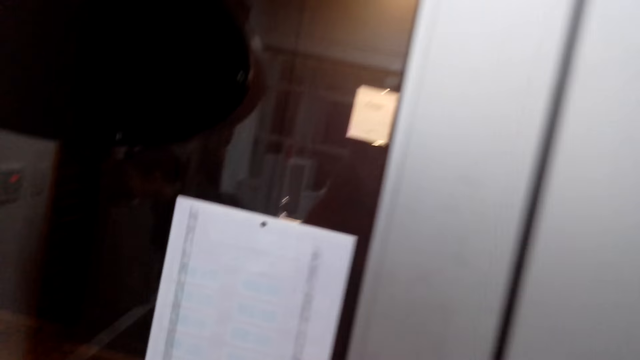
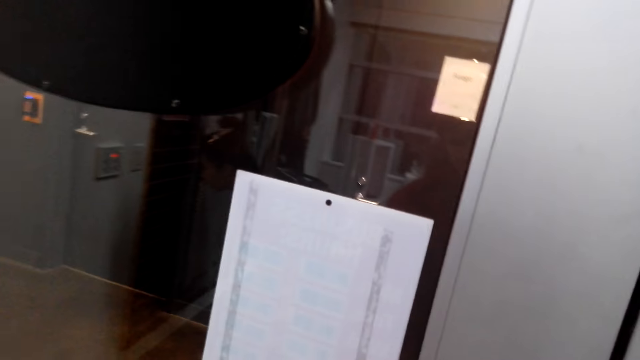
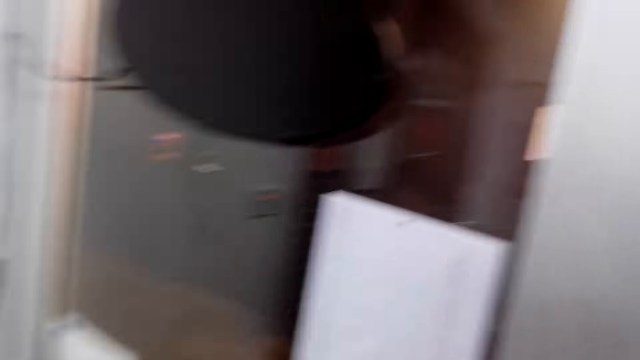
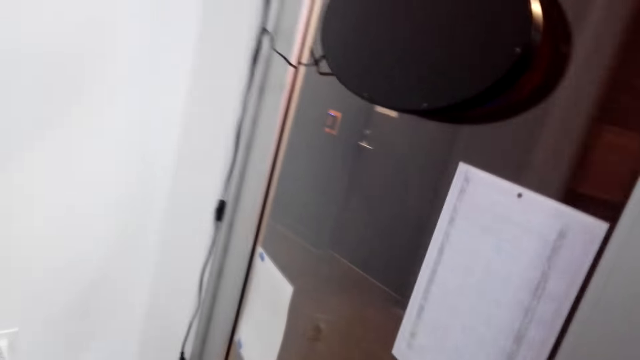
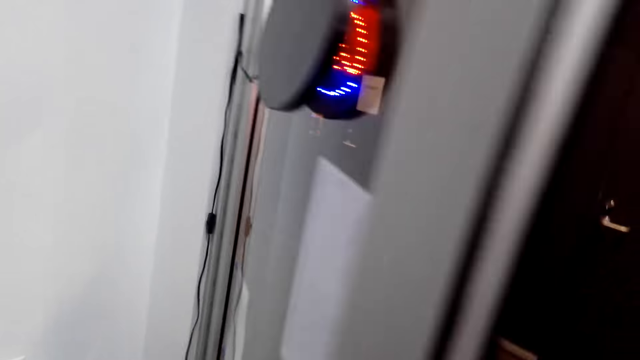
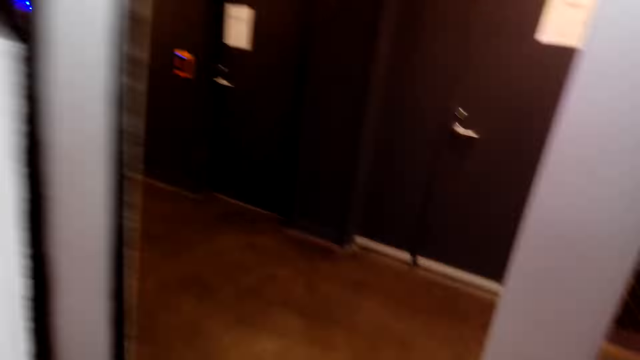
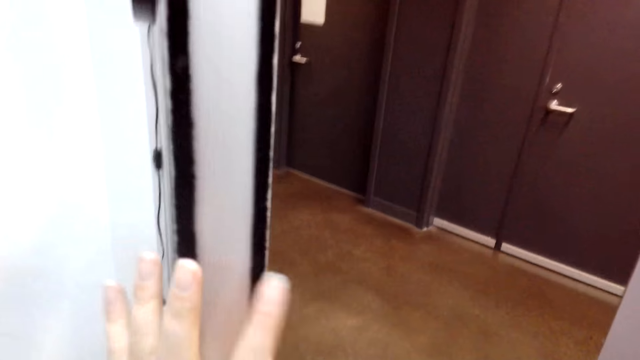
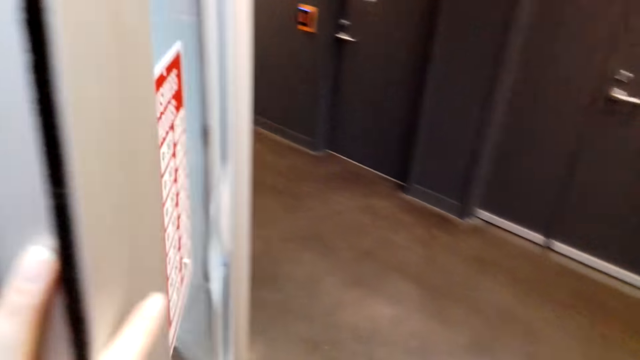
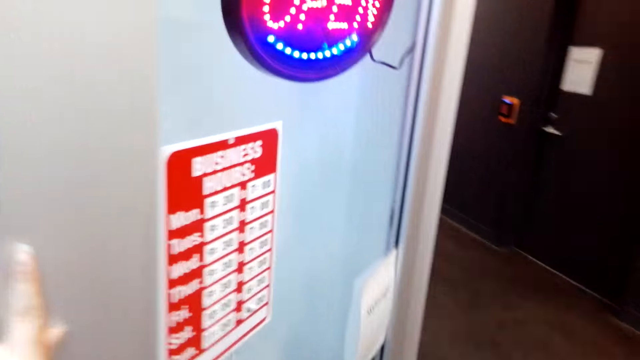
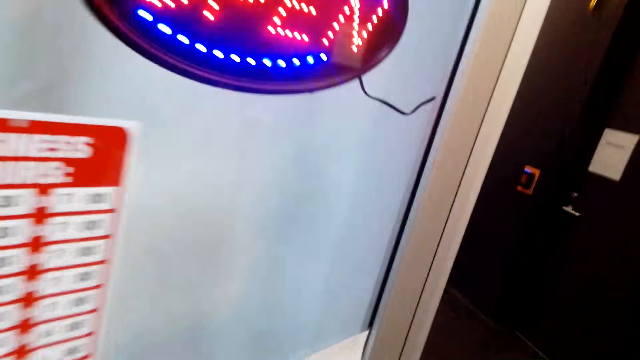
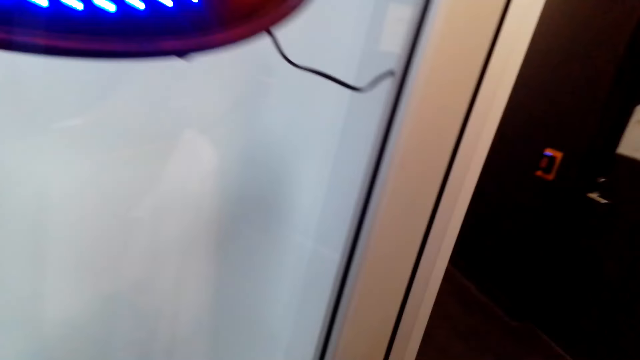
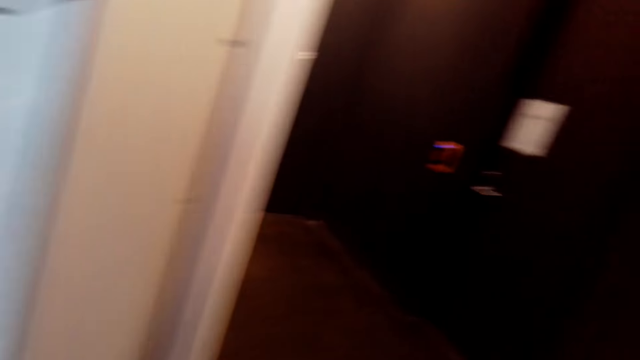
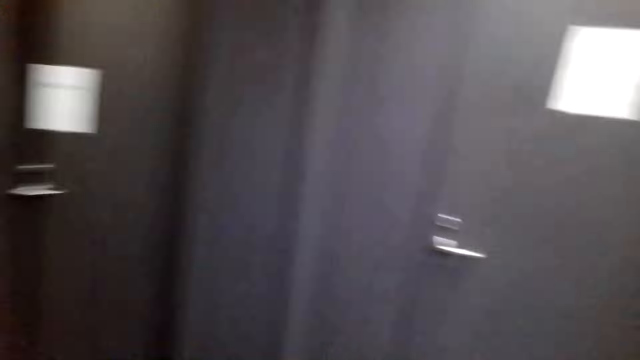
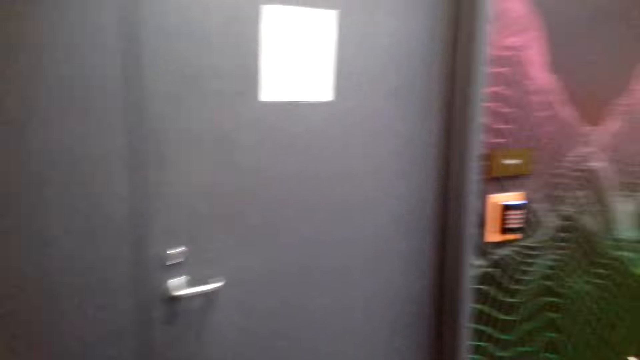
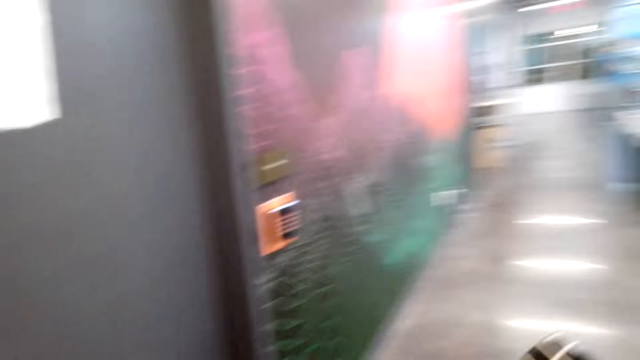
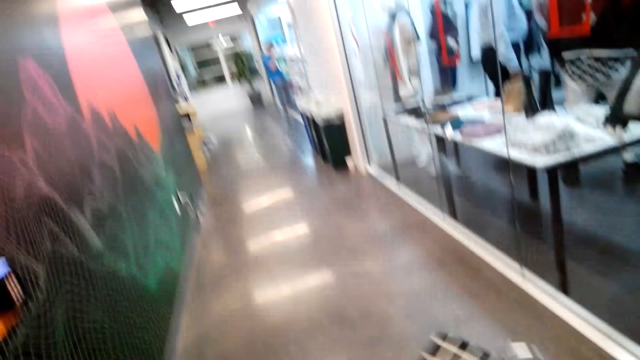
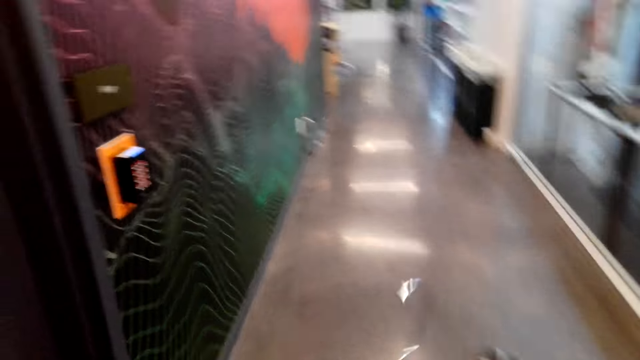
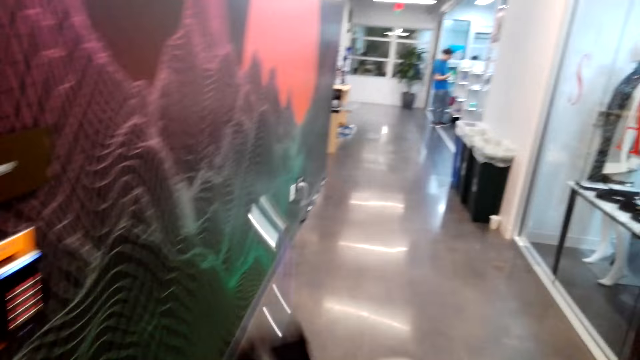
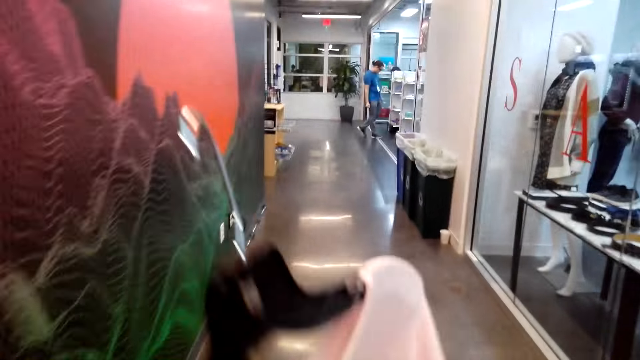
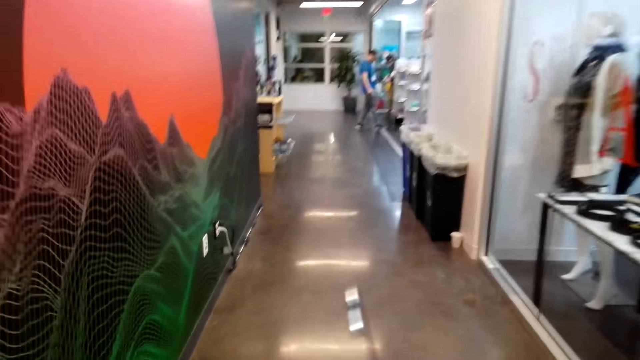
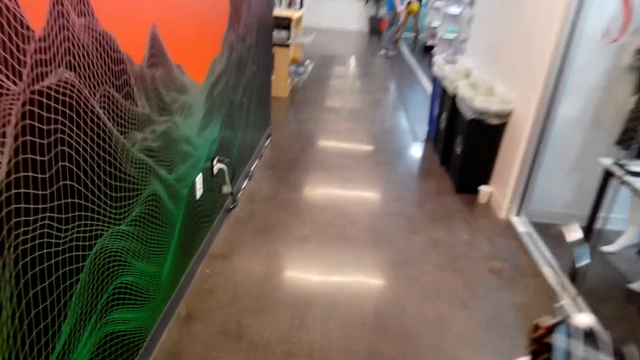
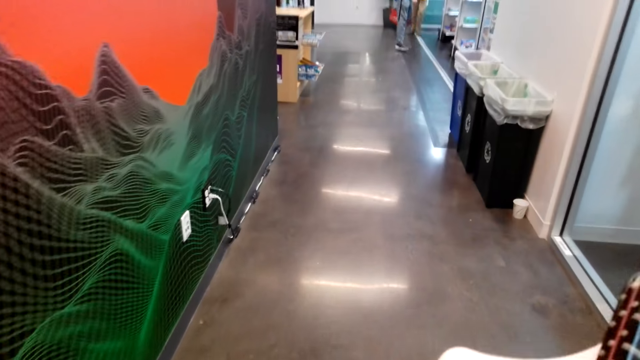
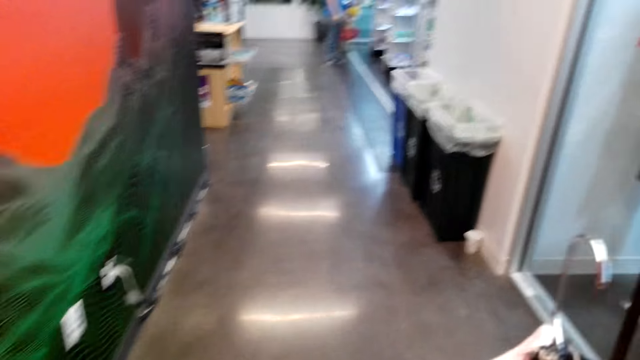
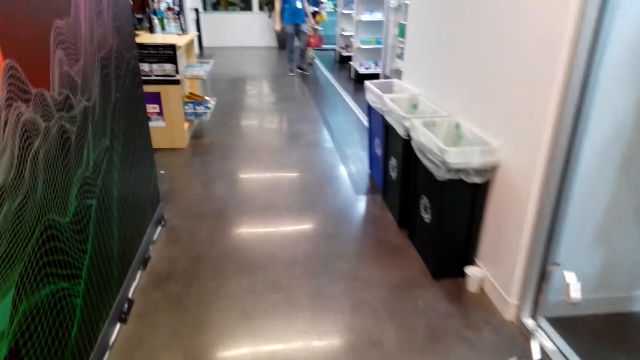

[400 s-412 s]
The camera wearer opens the door. She walks in the hallway with a woman. She raises her cloth. She holds the cloth in the store.

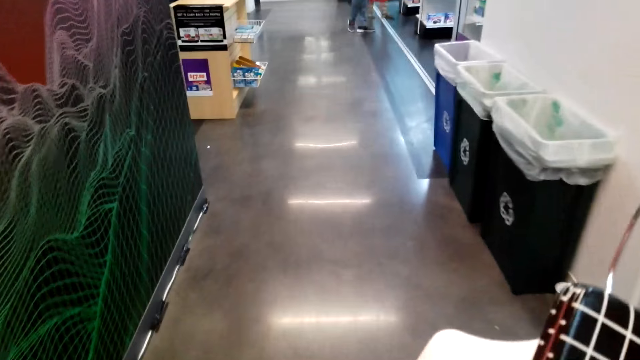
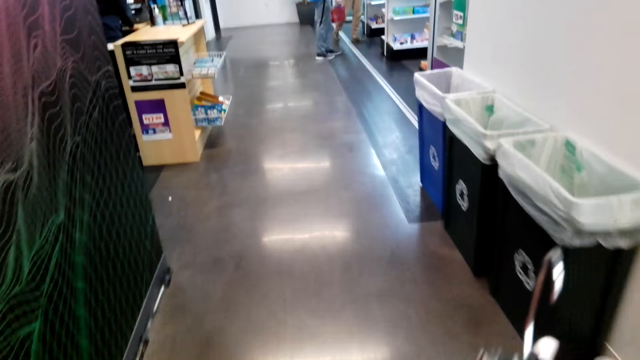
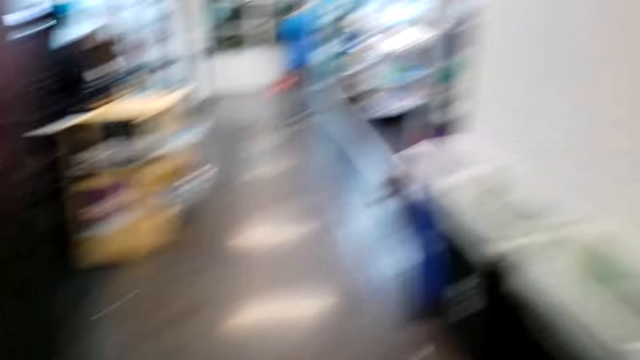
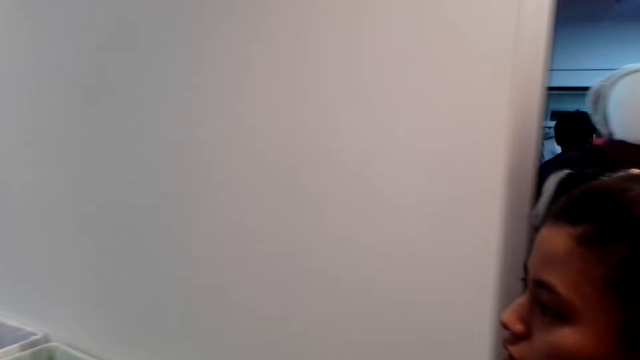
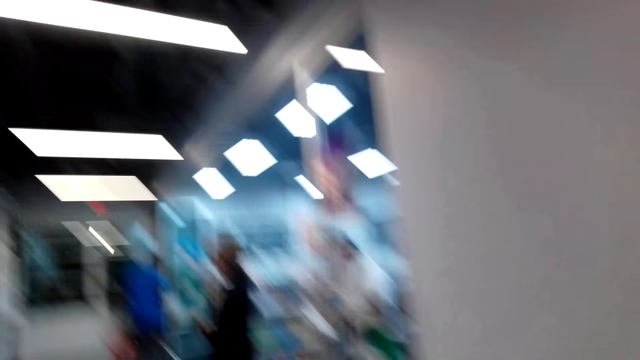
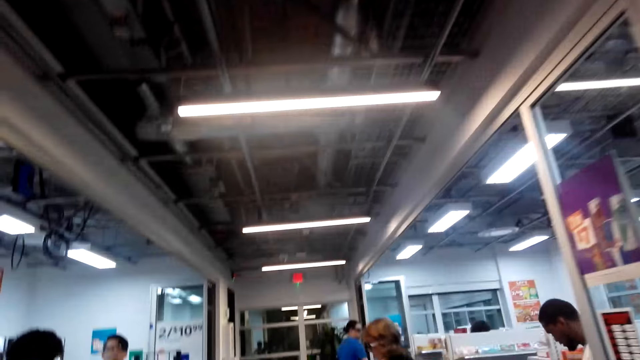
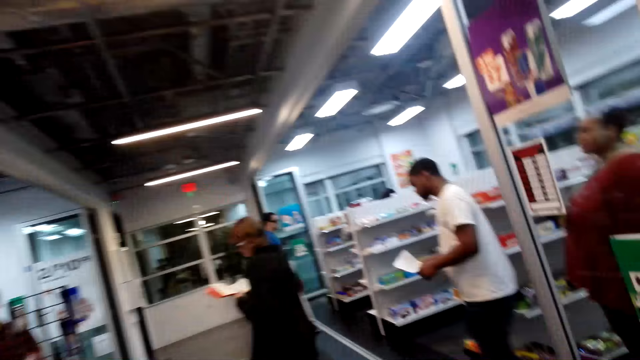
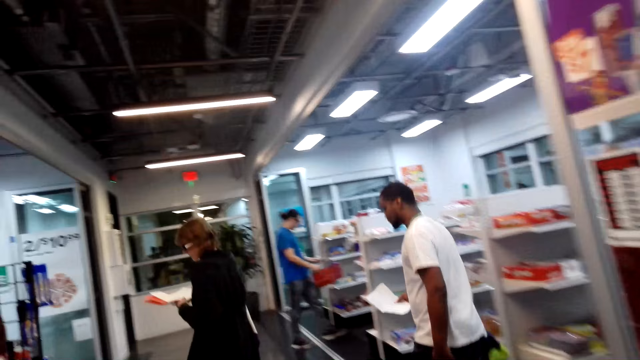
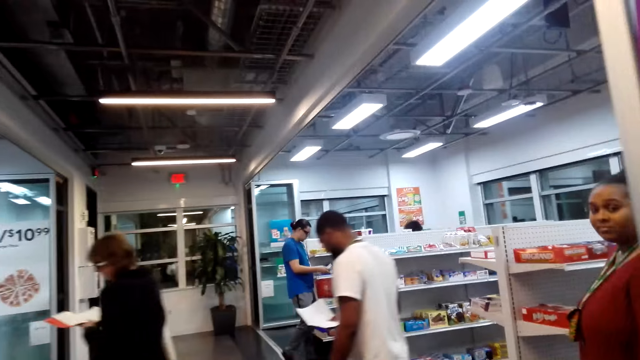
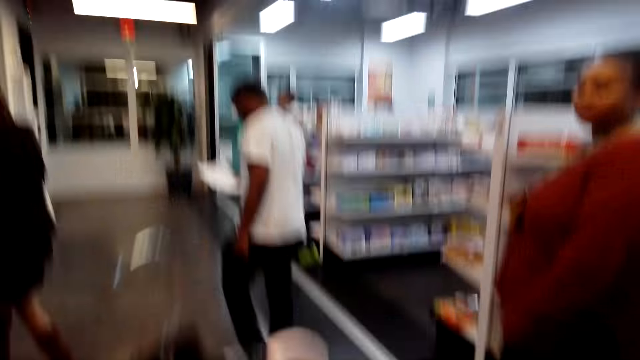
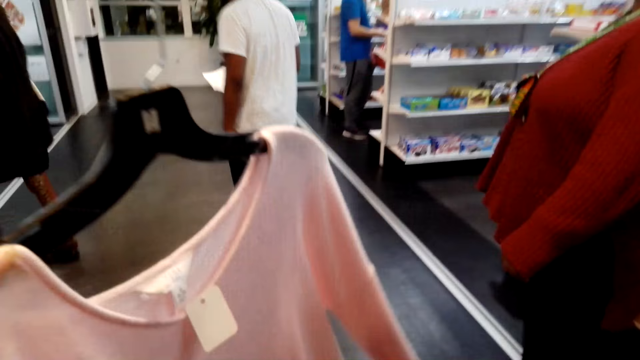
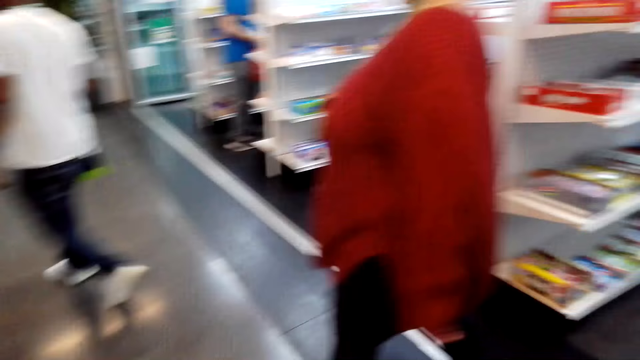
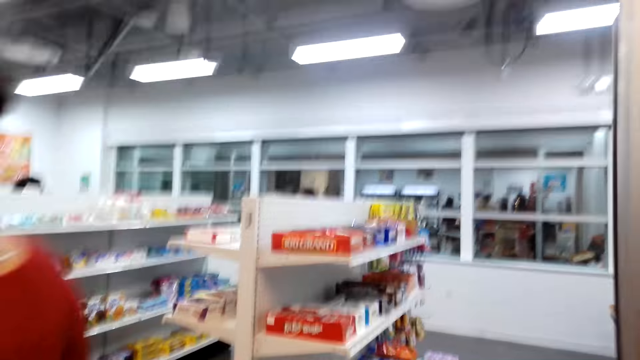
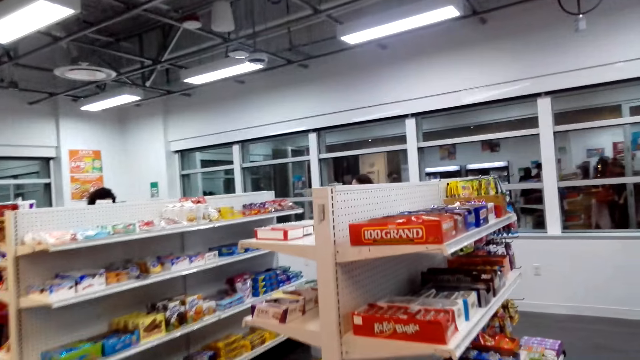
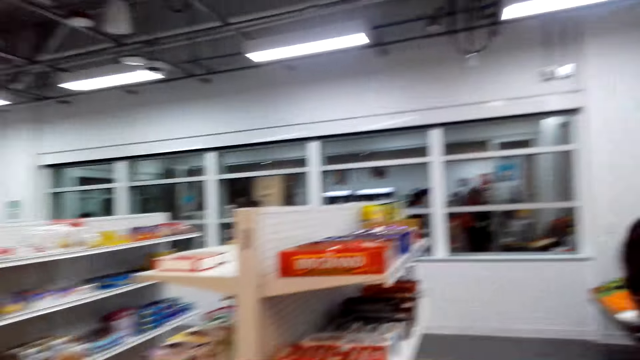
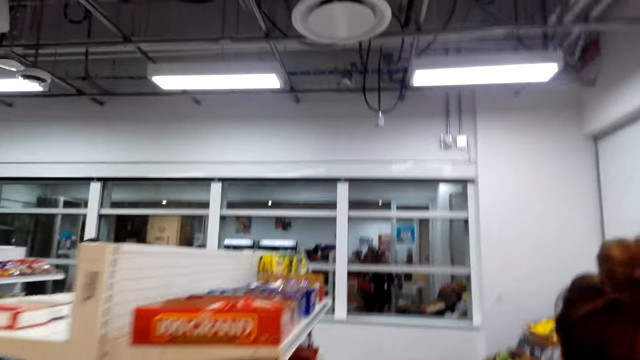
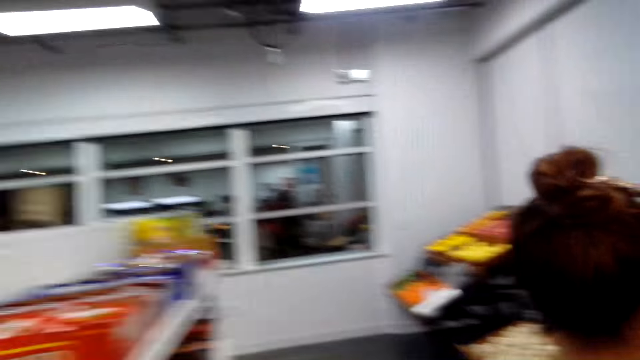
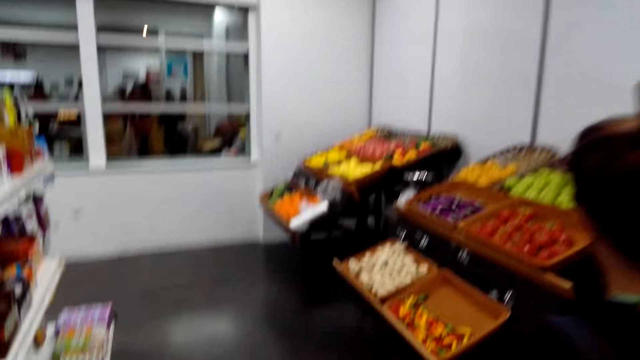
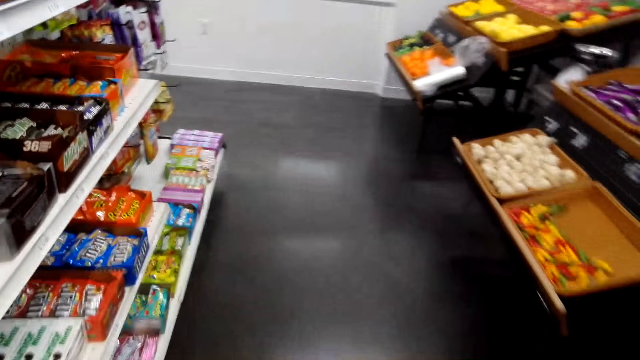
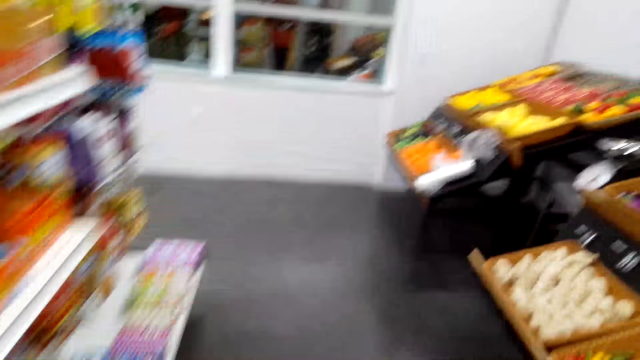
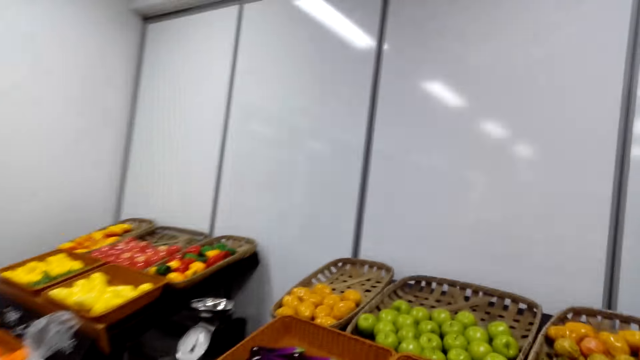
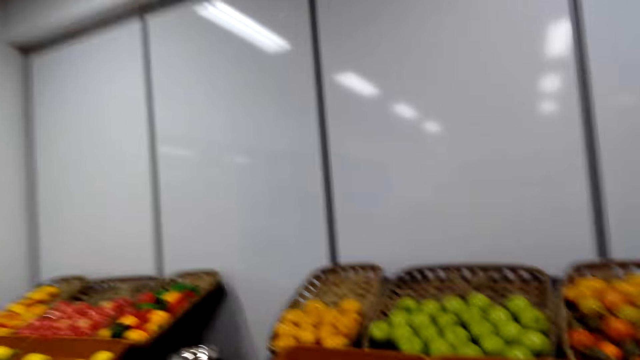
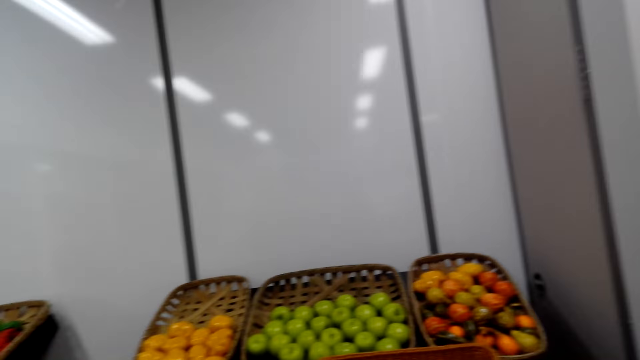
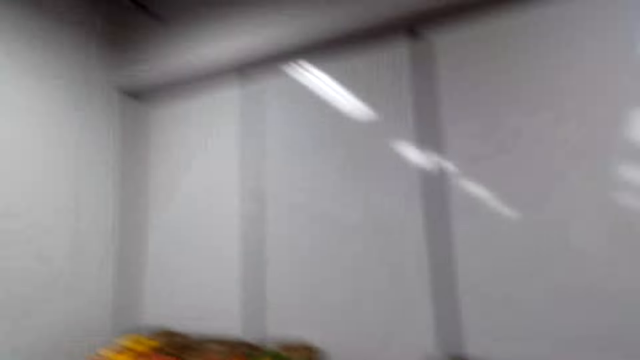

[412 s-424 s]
The camera wearer talks with a woman. They walk around the room. They hold a cloth in the store. They walk around the store.
